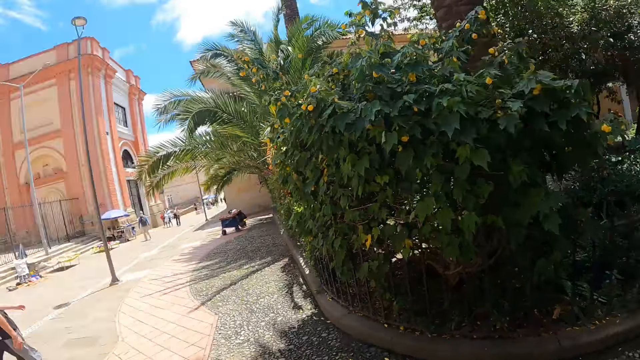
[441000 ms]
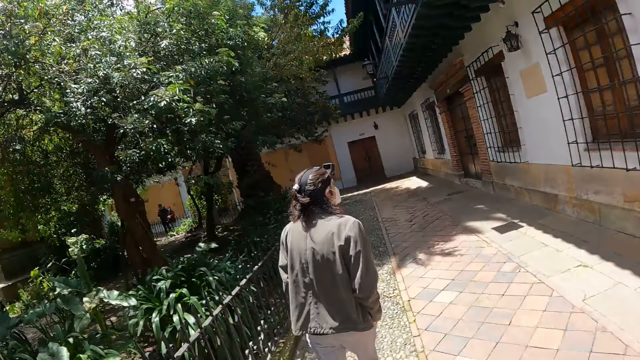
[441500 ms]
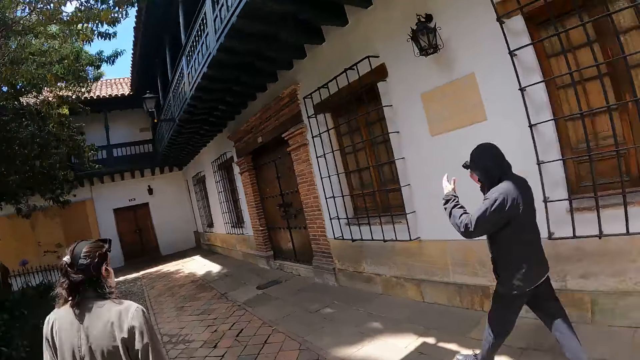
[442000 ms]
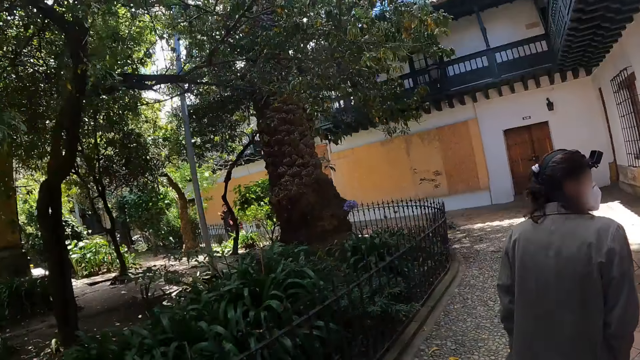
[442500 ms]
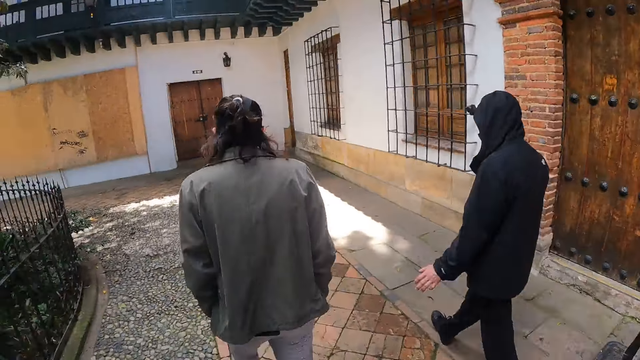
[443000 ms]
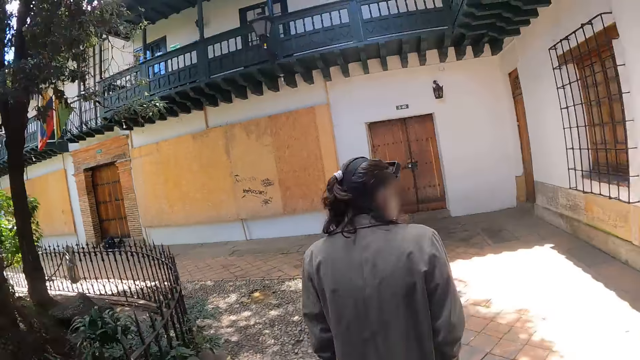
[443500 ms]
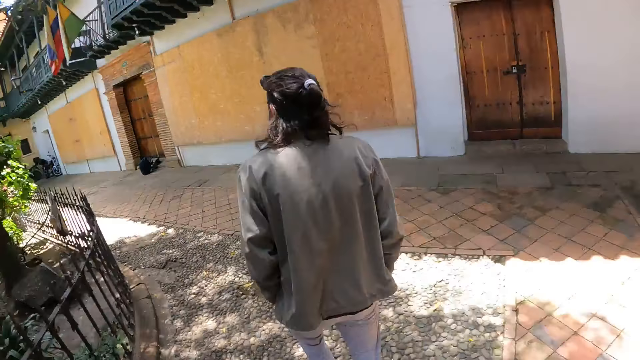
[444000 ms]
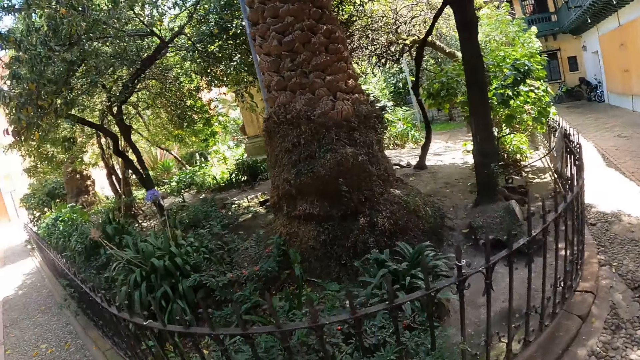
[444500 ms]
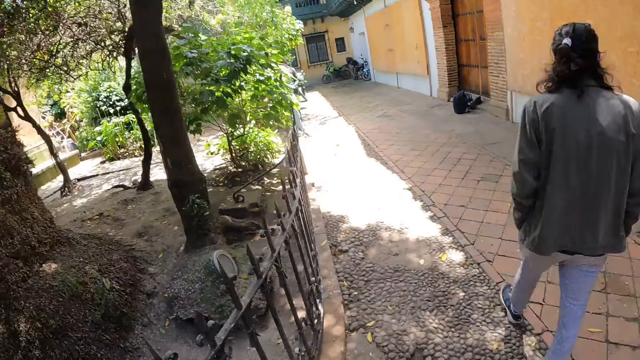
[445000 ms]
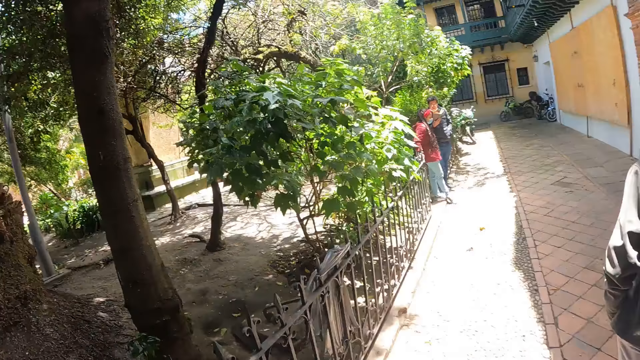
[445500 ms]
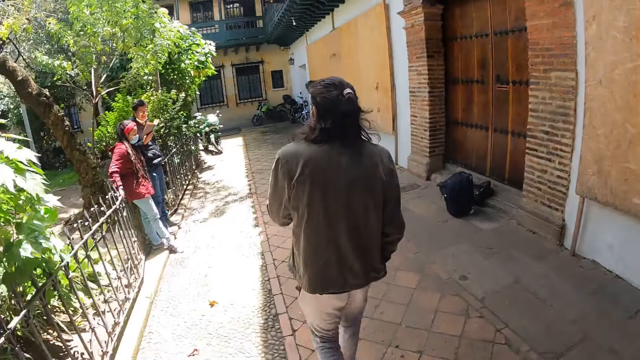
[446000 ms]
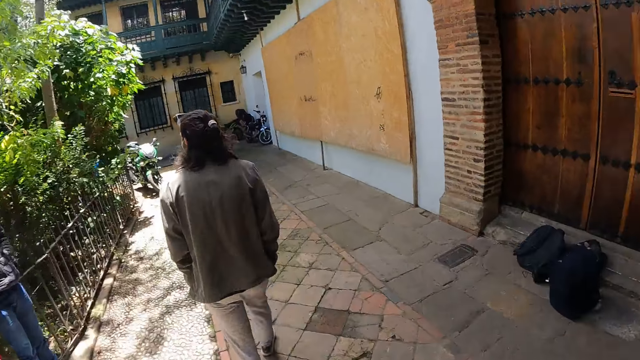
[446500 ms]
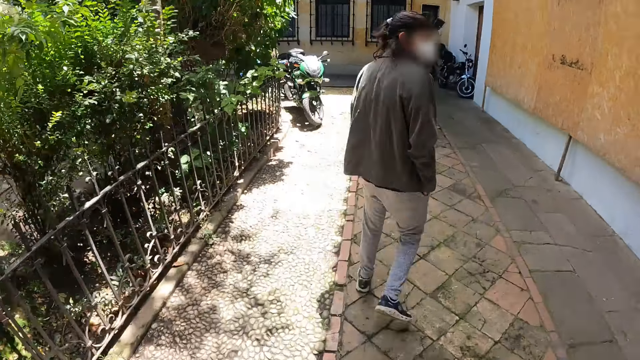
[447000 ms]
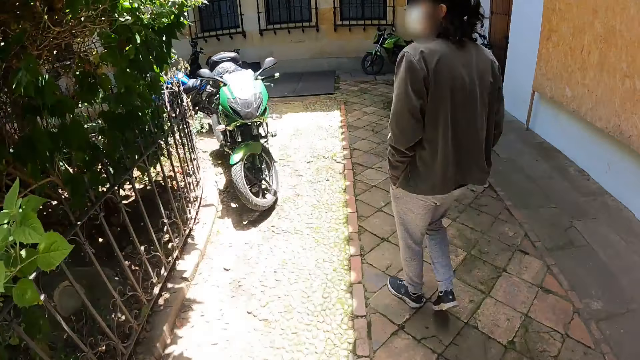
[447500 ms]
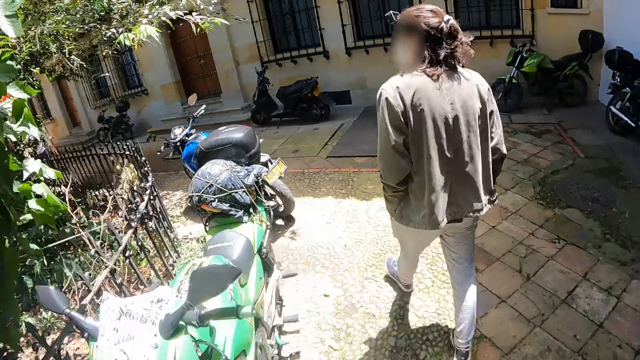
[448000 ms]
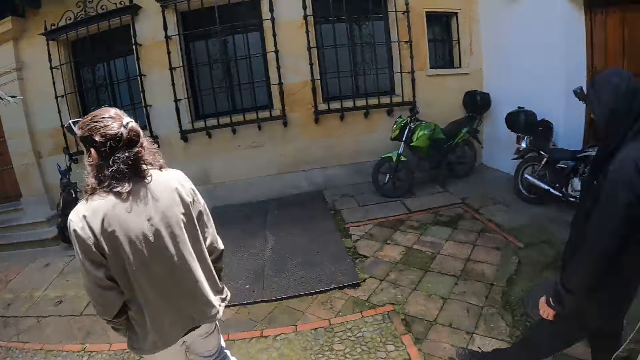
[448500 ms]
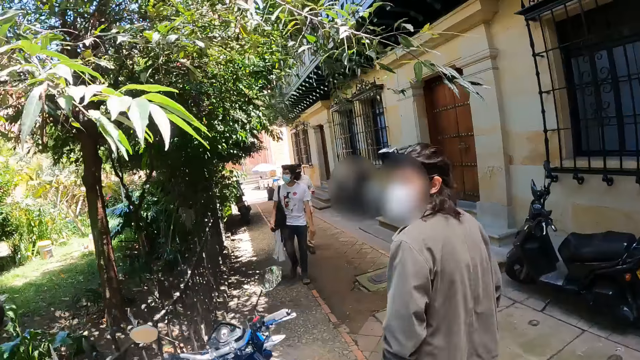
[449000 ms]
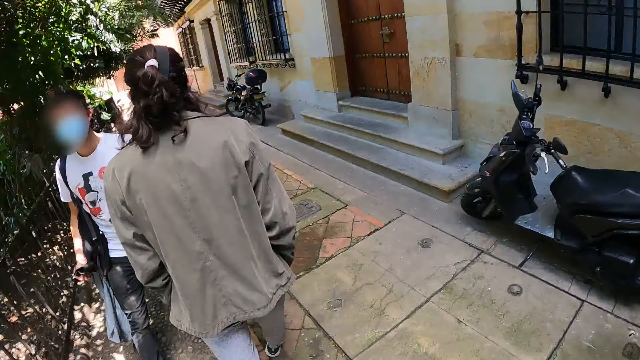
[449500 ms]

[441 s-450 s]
The camera wearer looks at three people. They walk on the side of the road with the three people.

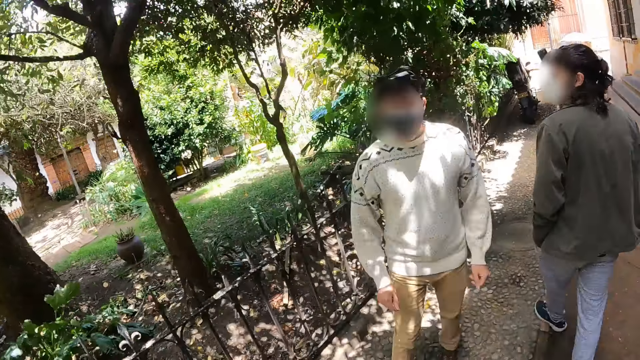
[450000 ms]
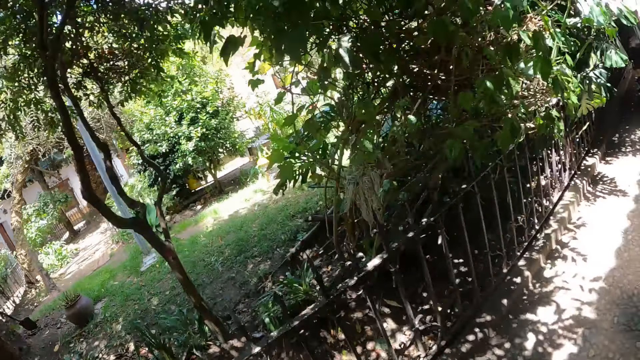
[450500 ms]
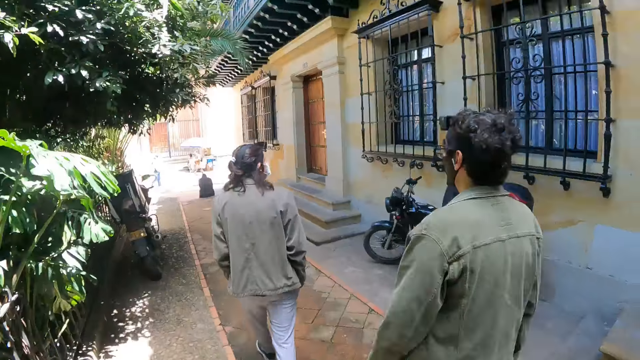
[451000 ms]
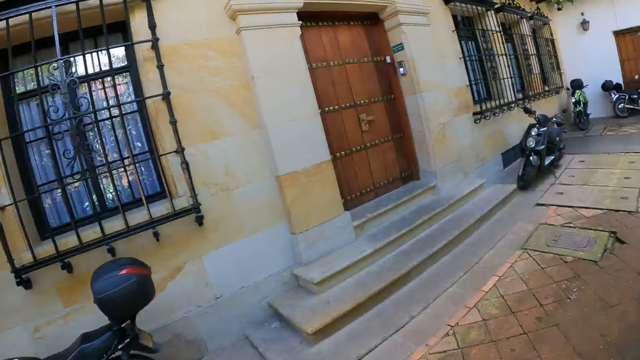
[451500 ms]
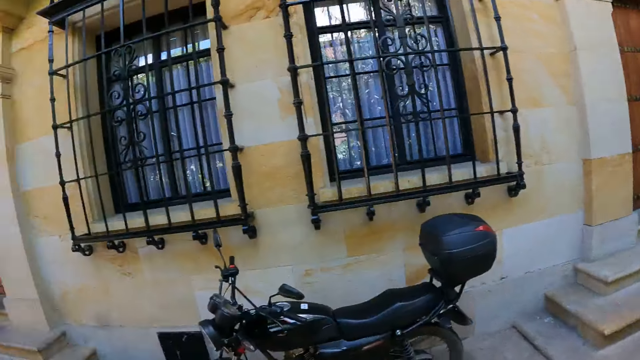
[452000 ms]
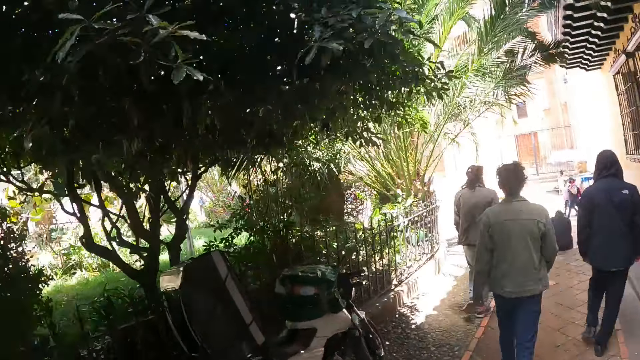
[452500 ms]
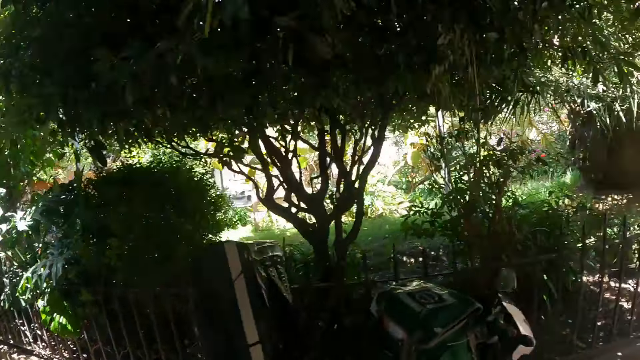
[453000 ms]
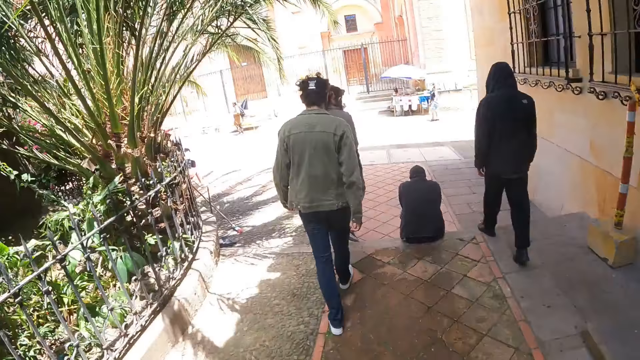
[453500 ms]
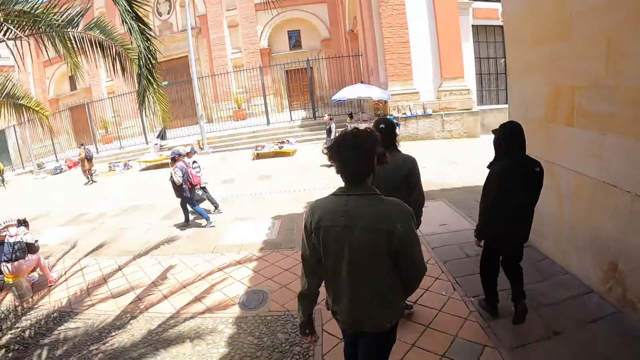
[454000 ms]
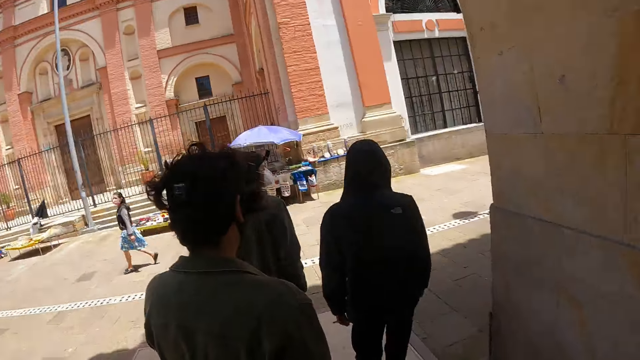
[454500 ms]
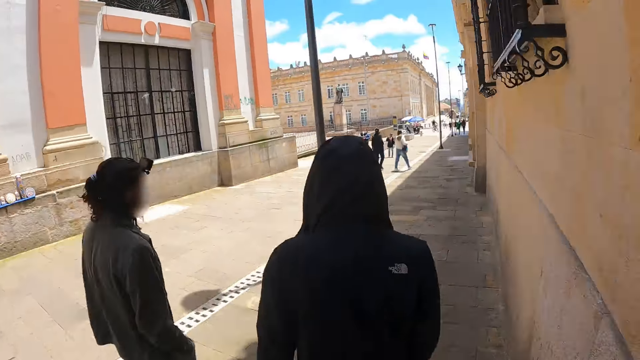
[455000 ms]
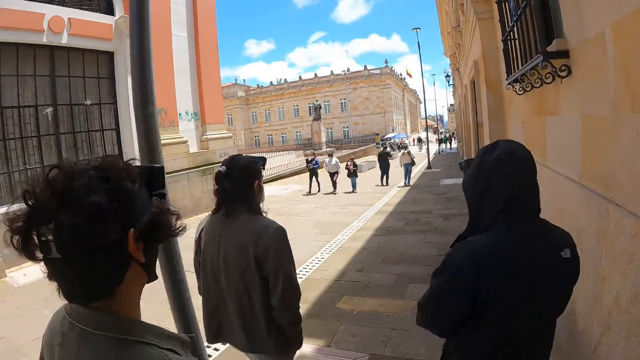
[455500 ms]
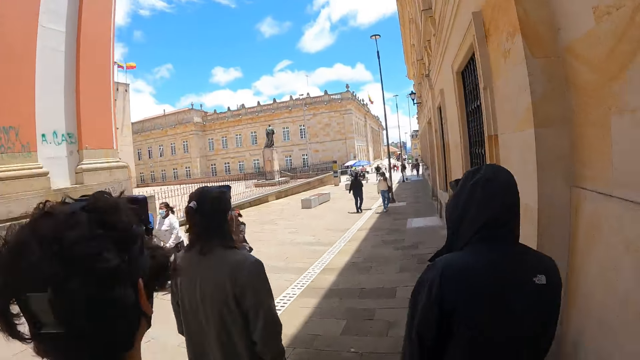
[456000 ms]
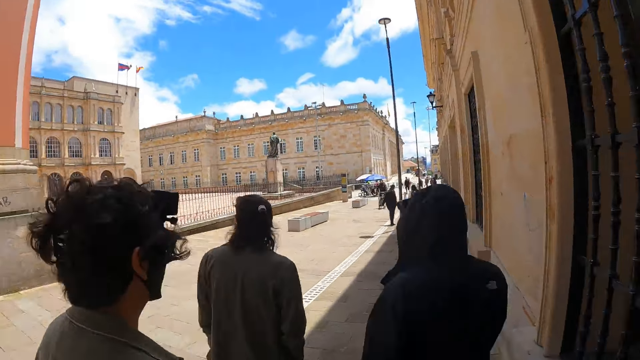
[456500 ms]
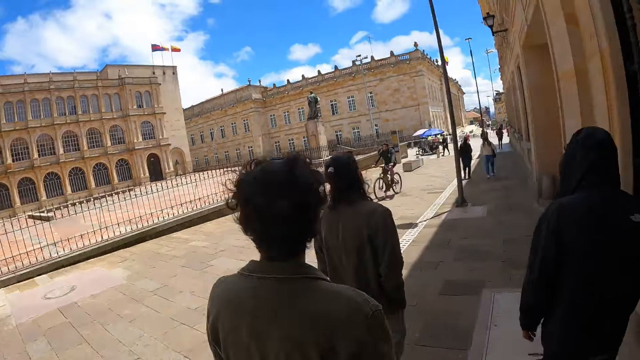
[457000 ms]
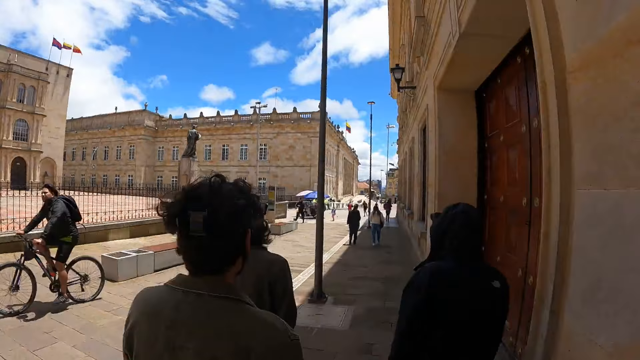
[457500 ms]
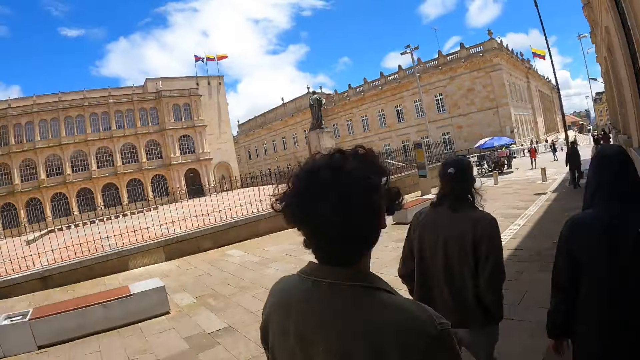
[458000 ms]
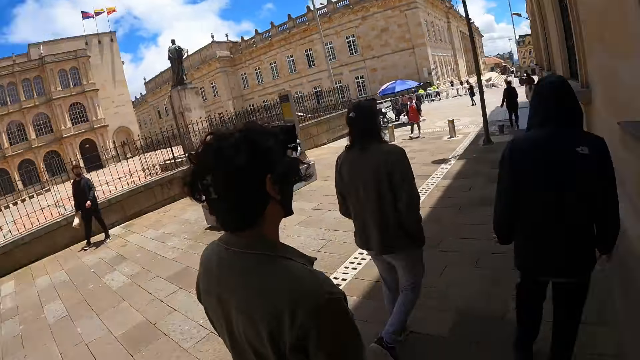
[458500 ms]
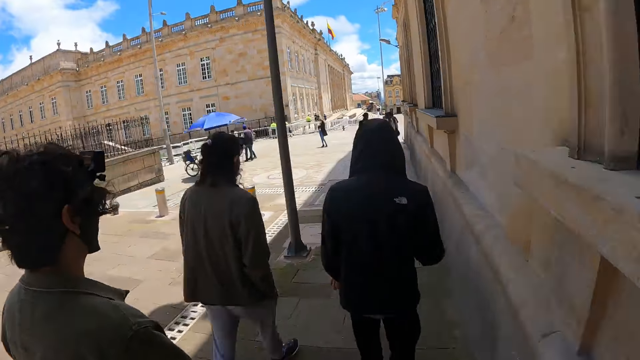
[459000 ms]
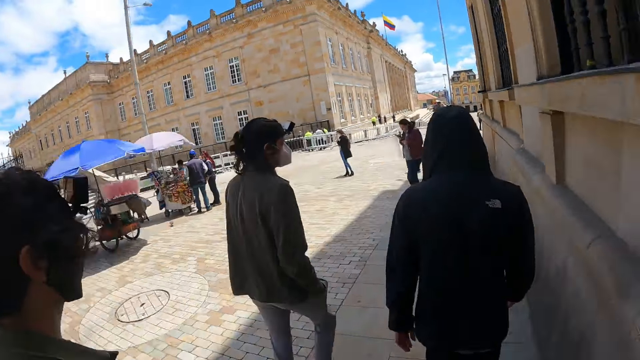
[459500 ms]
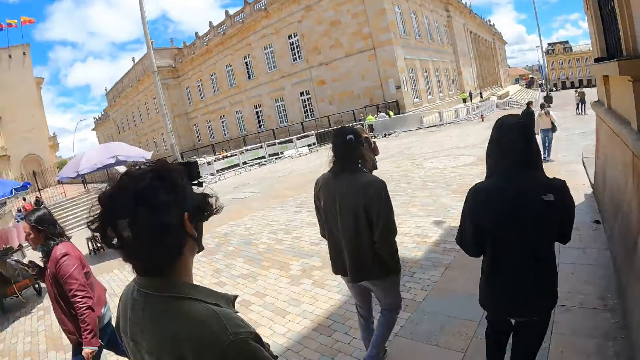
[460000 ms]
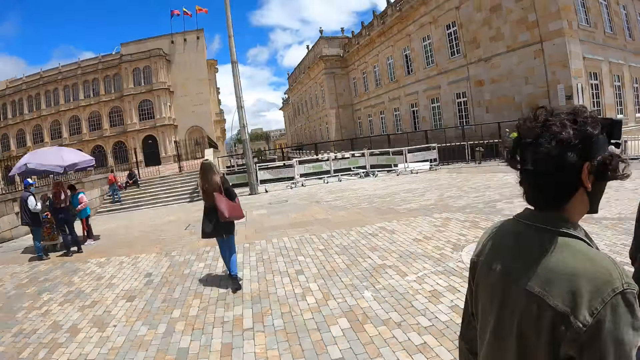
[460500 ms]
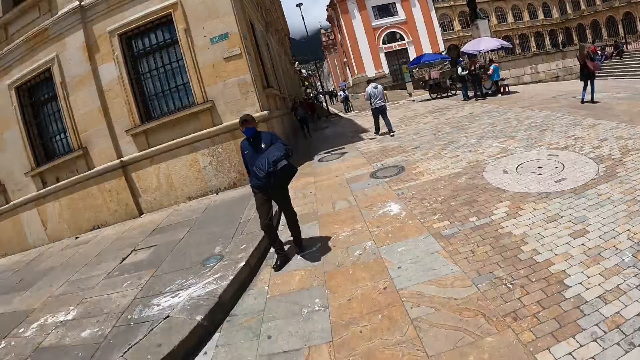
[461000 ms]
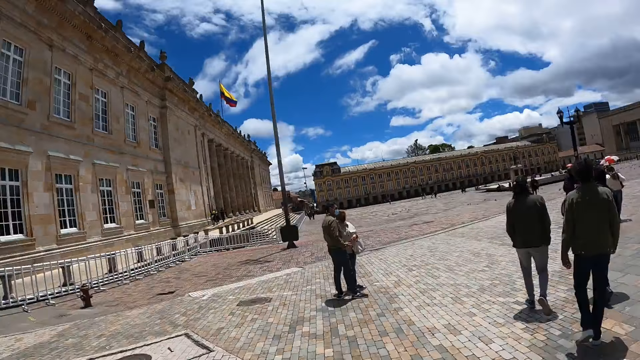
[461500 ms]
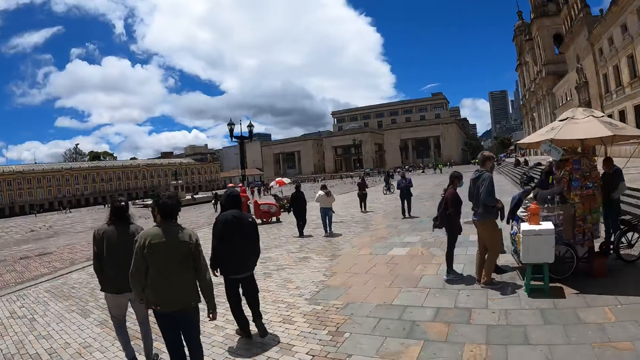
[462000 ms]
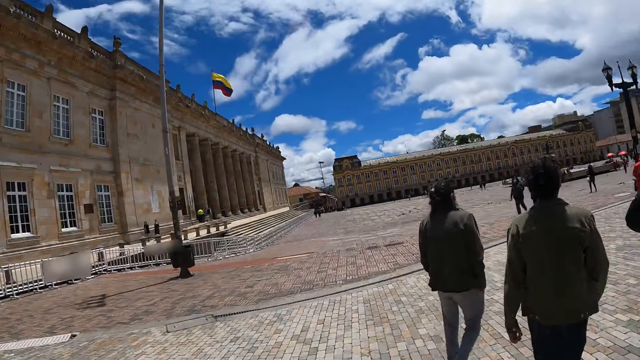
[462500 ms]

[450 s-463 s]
The camera wearer looks around the road. They walk on the side of the road with three people.
